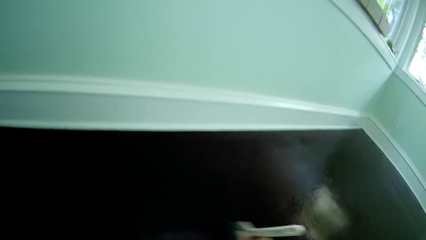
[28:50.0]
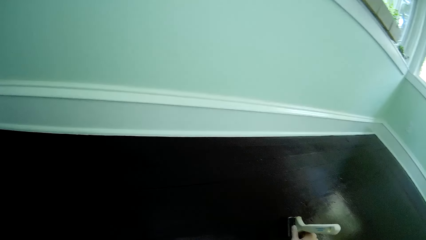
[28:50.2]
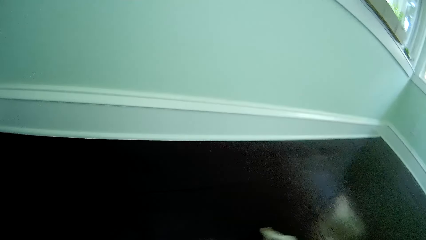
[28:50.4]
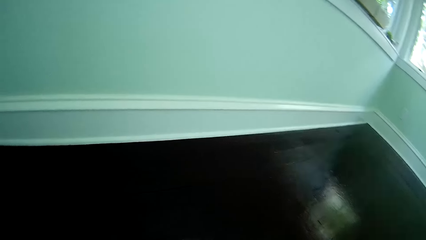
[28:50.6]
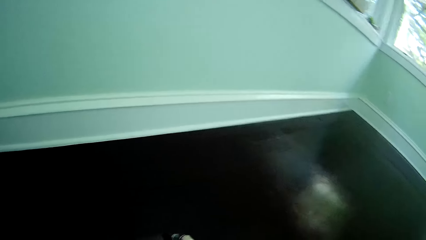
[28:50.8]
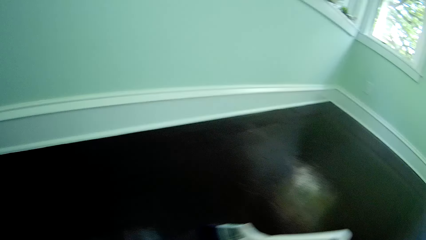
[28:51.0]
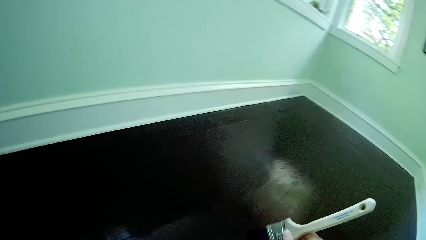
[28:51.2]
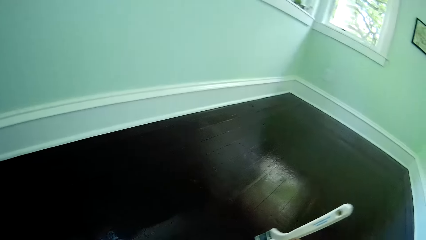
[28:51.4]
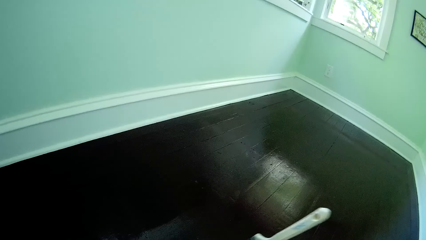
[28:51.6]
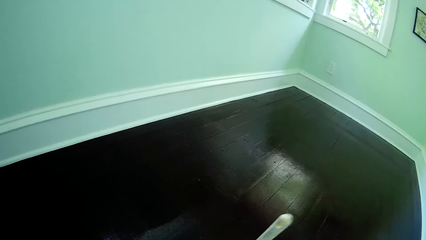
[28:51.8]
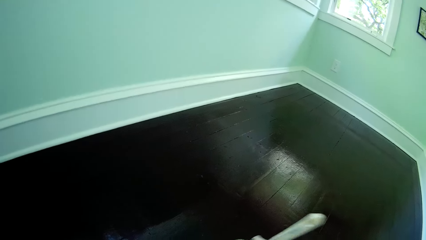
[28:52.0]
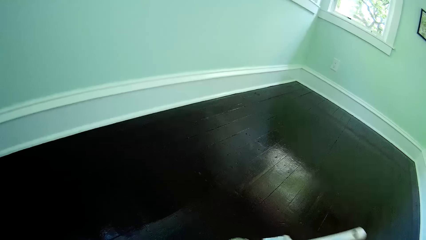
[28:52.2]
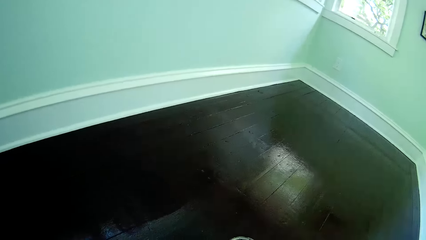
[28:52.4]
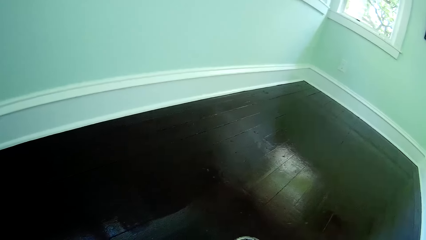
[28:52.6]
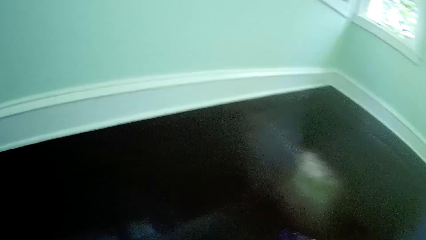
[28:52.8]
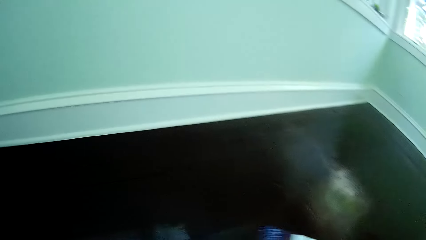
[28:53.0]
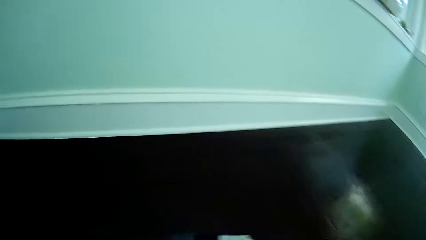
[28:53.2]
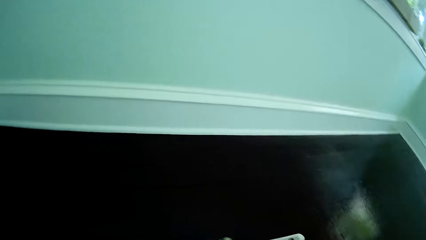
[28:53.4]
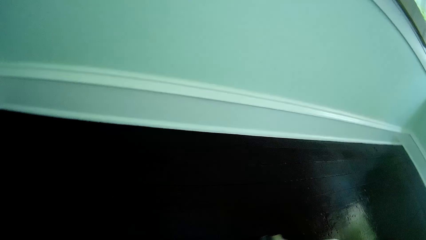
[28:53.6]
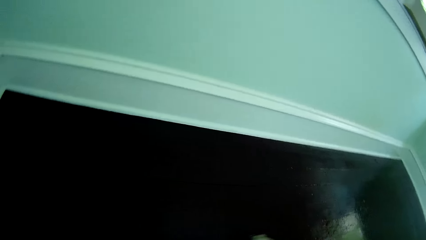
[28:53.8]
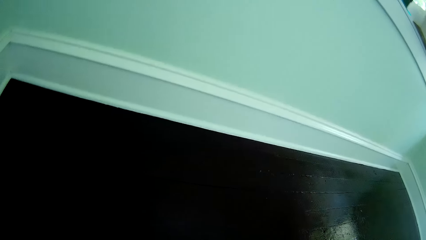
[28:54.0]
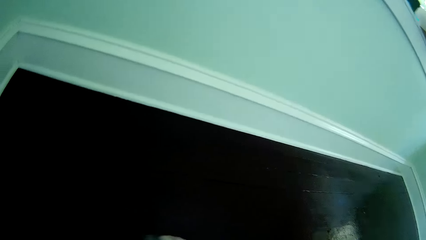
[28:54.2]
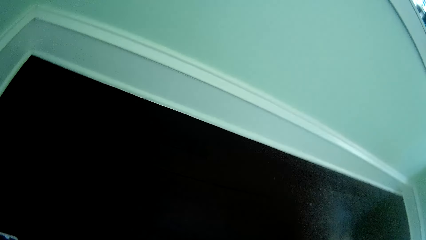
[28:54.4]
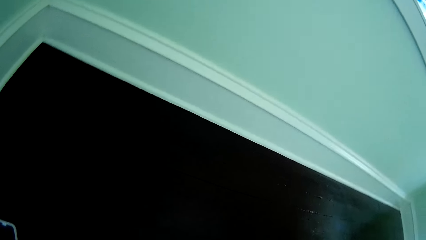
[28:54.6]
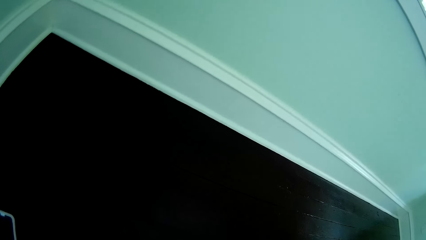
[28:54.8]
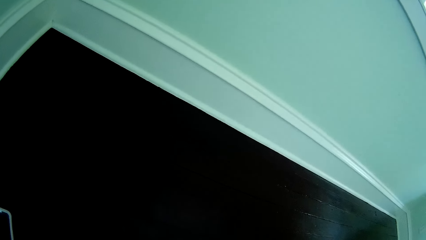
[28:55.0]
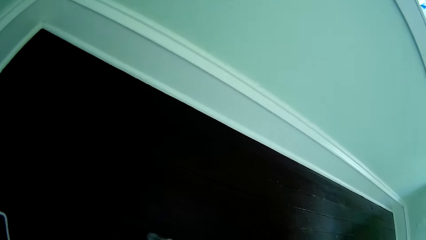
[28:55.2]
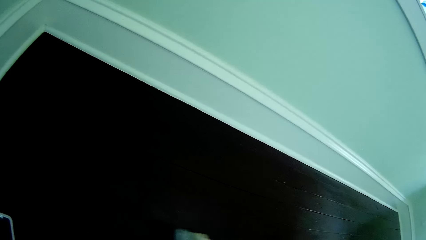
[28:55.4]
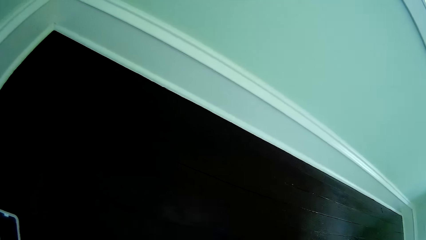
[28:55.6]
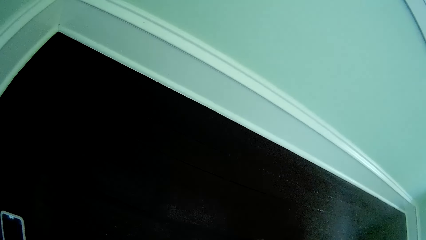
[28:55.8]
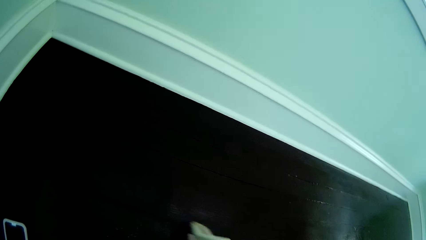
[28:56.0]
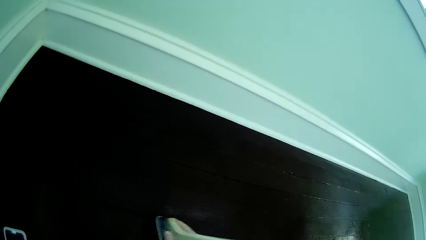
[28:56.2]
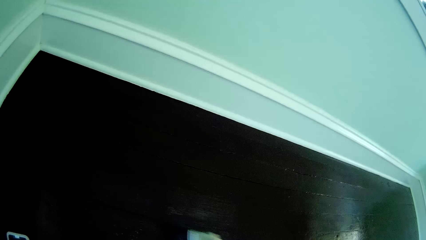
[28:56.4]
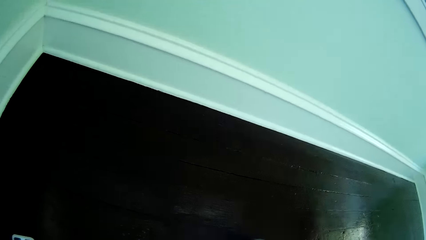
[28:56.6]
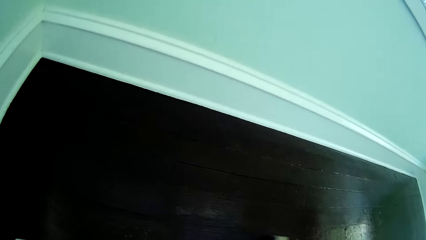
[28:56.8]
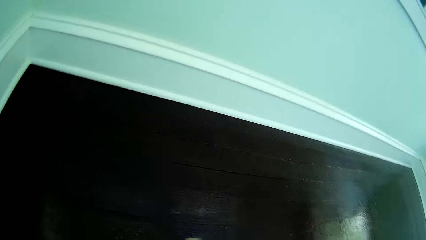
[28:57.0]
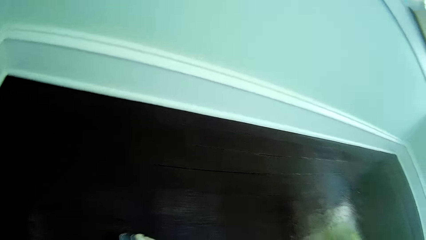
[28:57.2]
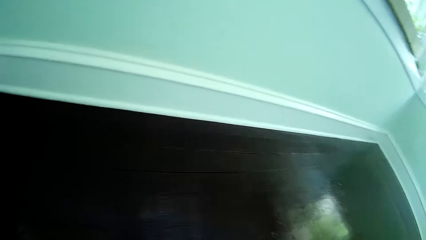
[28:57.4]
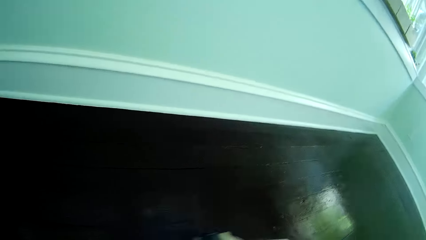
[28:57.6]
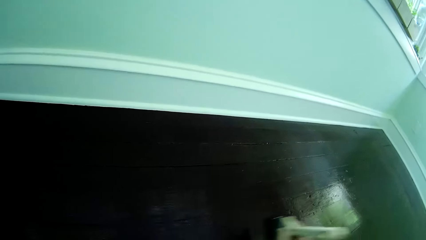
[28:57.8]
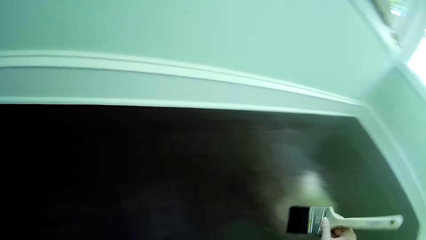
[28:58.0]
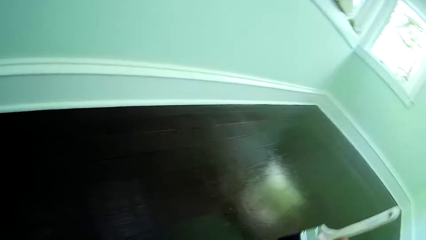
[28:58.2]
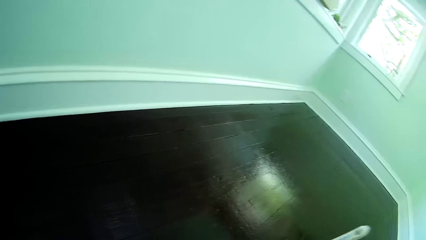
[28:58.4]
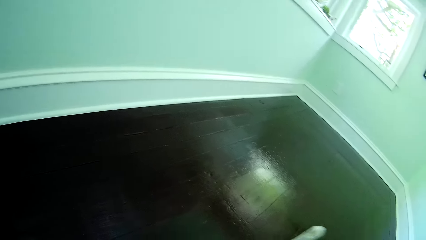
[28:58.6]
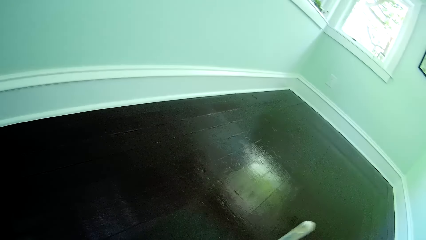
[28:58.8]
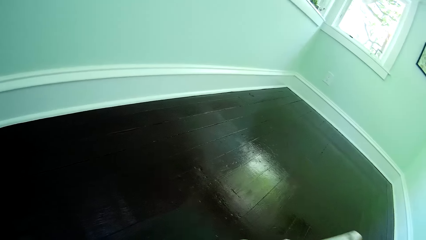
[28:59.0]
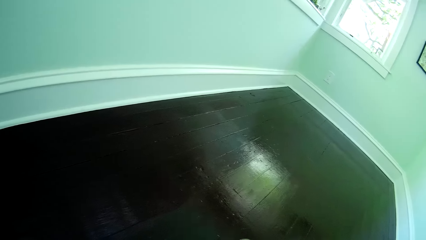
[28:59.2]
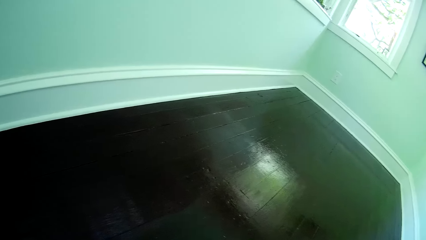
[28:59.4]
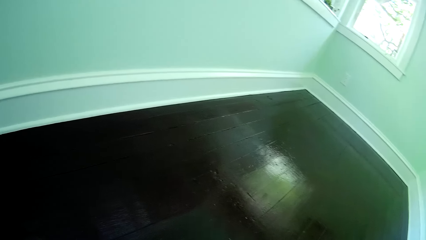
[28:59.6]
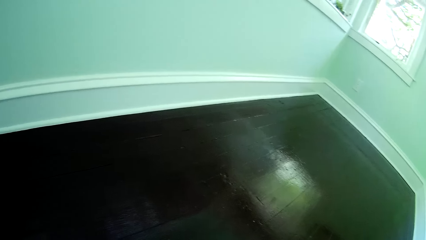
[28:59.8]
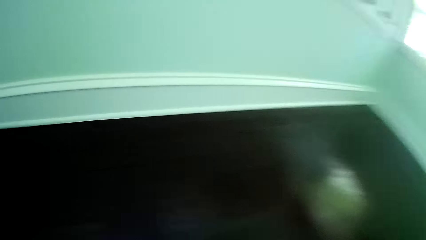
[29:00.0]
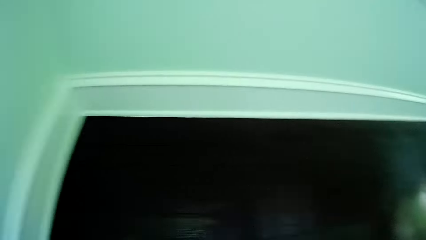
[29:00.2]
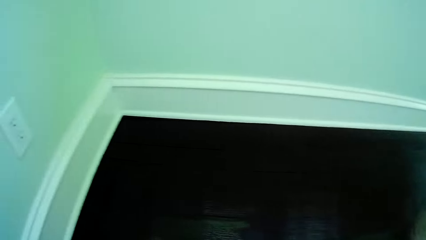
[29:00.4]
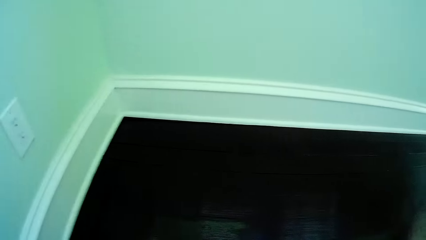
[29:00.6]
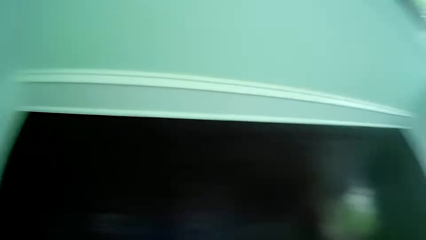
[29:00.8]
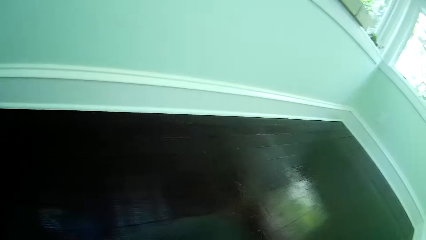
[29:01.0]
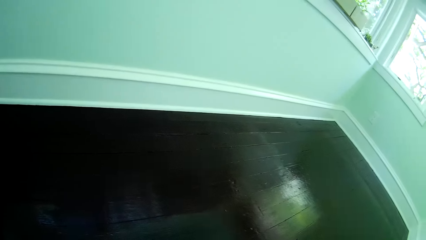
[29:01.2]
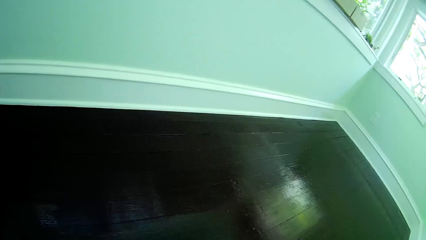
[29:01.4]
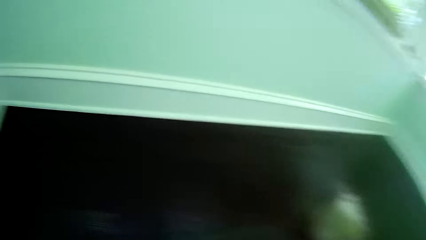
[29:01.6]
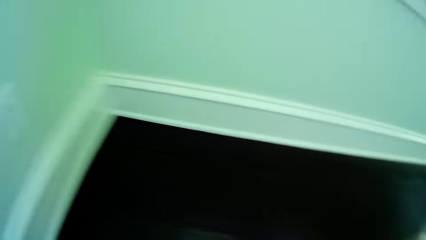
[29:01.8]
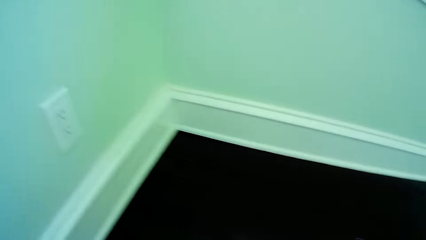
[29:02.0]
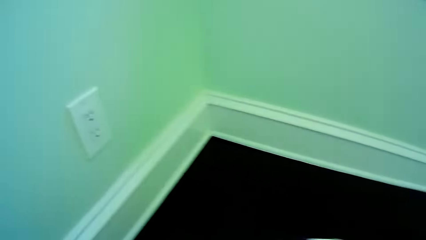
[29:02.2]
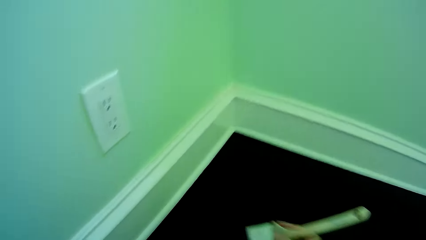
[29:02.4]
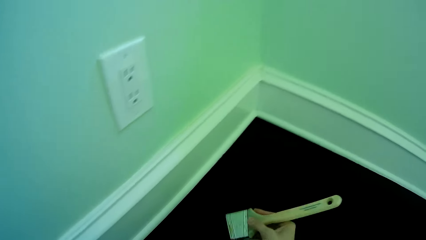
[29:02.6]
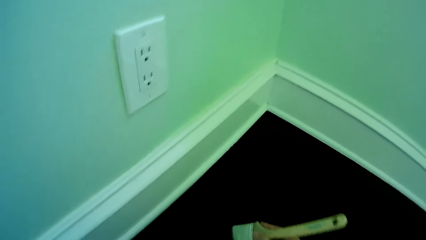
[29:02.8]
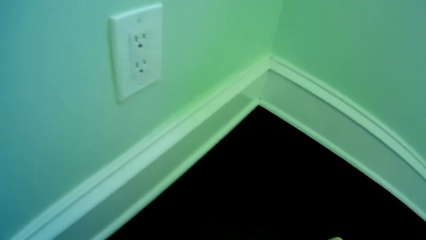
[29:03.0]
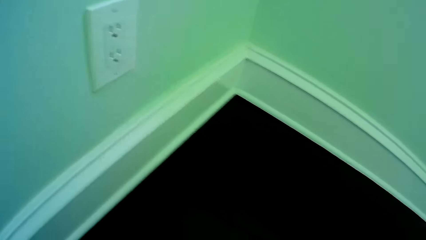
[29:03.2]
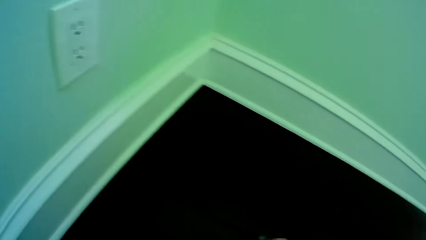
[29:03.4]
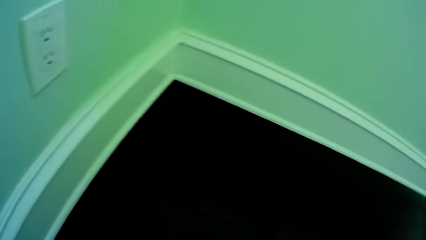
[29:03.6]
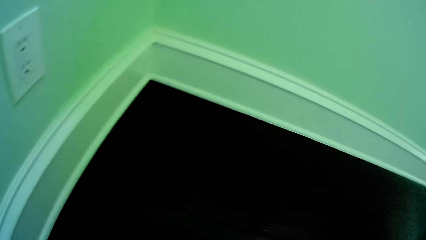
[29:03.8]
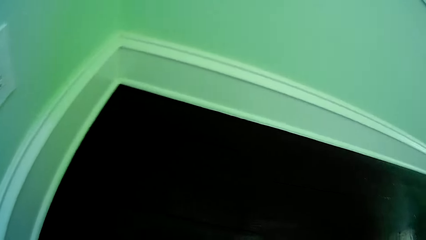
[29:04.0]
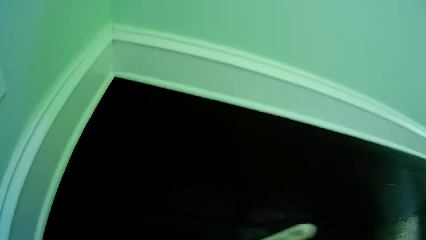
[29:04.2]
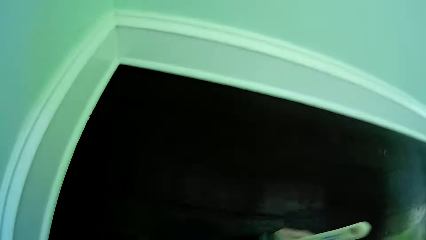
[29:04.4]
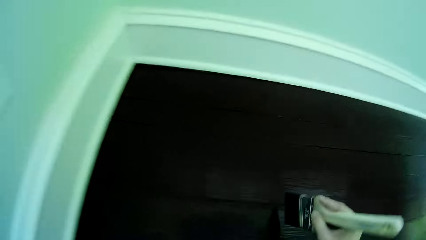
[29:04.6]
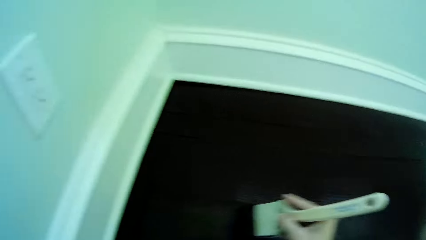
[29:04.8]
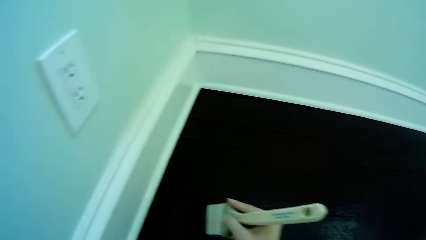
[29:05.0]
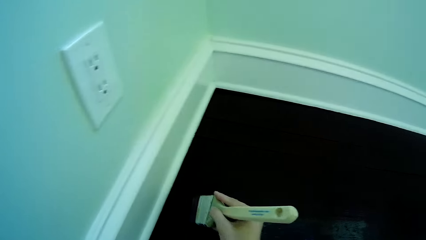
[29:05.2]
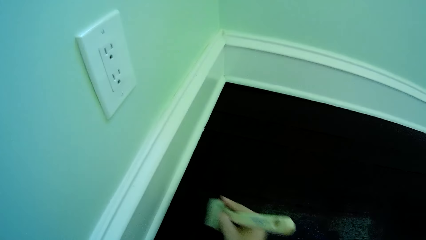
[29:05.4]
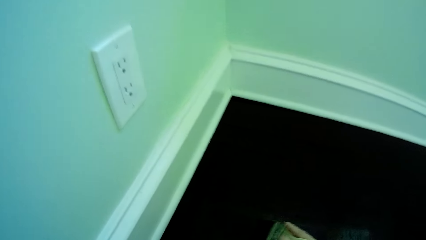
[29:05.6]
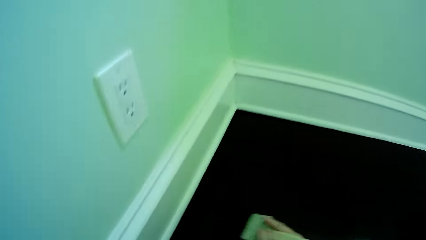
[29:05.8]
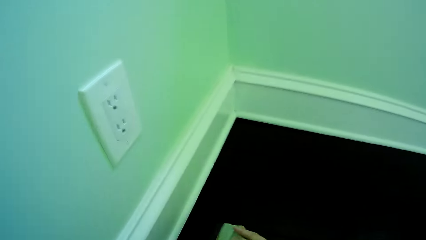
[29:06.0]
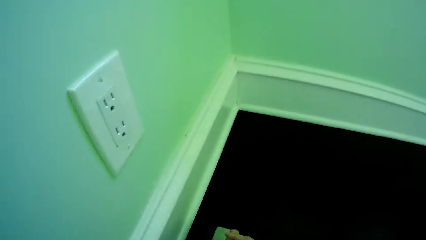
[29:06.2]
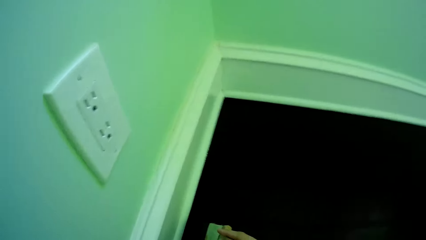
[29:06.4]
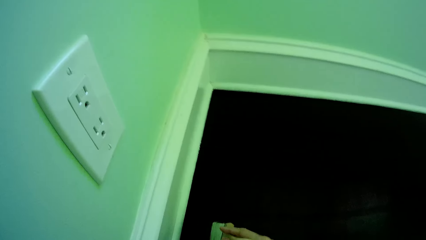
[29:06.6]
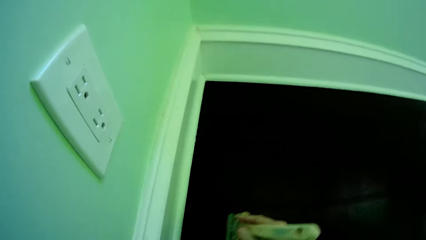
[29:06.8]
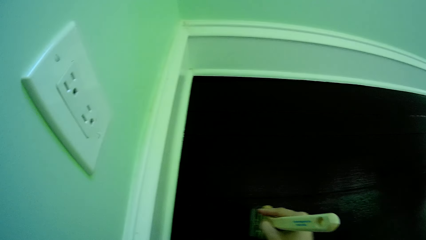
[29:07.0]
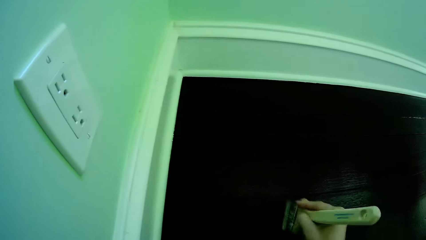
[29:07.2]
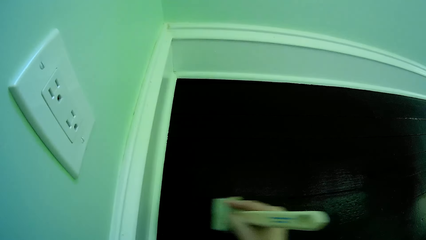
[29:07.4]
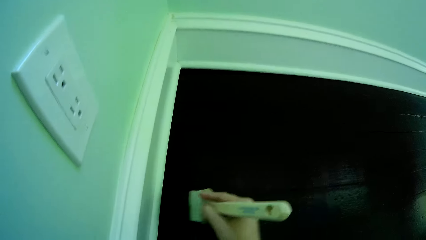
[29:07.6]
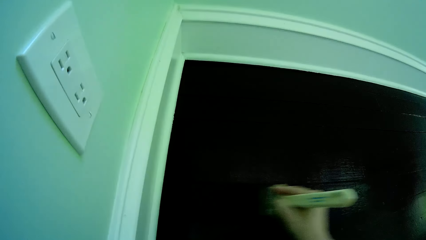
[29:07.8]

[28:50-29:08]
The camera wearer dips the brush in the paint. They paint the floor. They dip the brush in the paint. They paint the floor.
